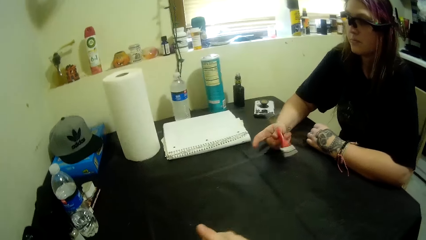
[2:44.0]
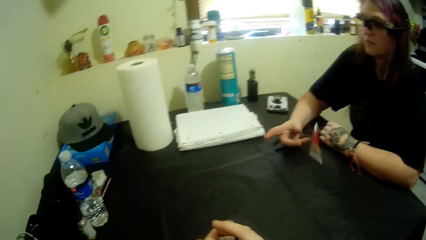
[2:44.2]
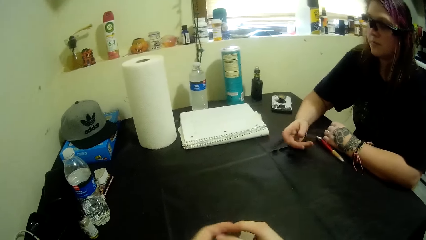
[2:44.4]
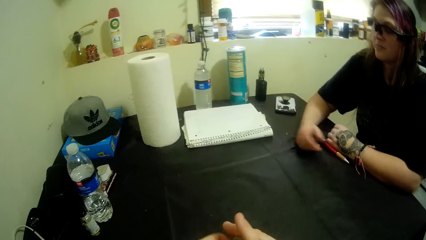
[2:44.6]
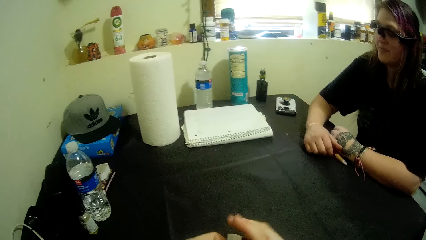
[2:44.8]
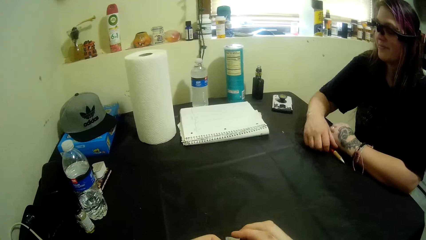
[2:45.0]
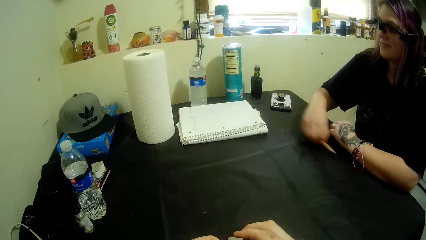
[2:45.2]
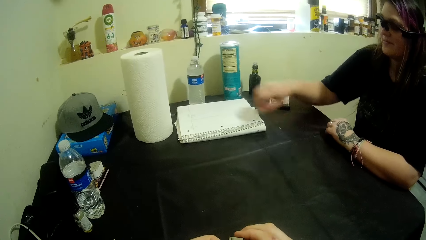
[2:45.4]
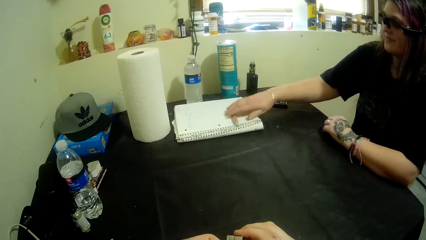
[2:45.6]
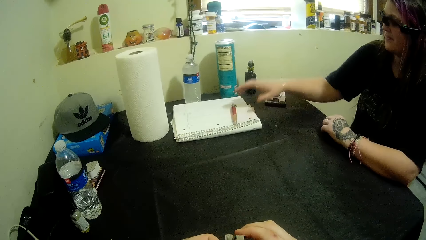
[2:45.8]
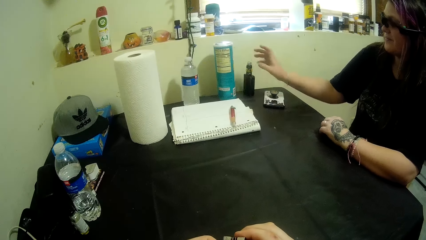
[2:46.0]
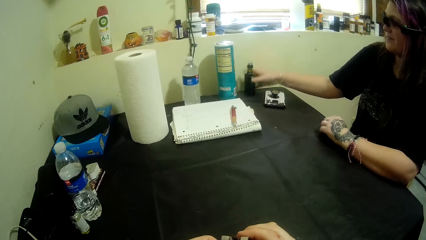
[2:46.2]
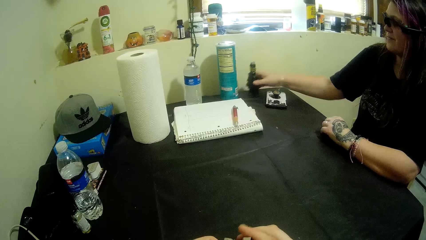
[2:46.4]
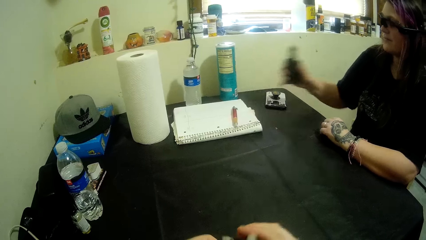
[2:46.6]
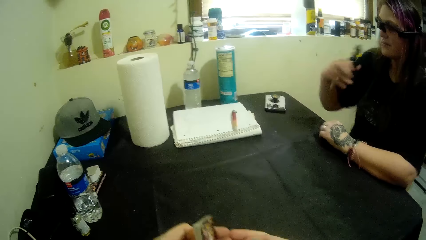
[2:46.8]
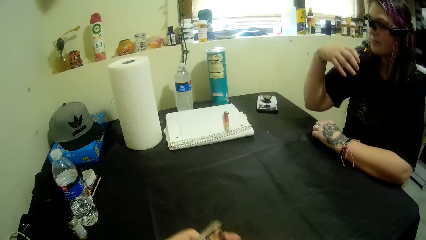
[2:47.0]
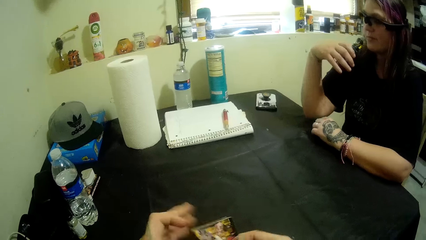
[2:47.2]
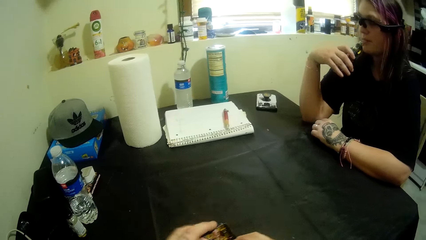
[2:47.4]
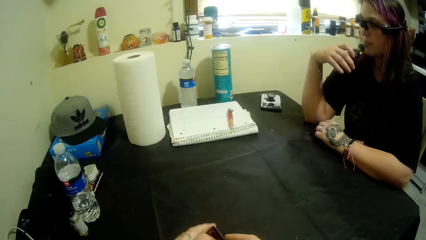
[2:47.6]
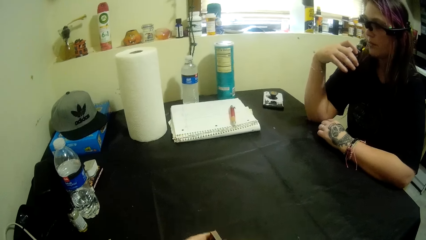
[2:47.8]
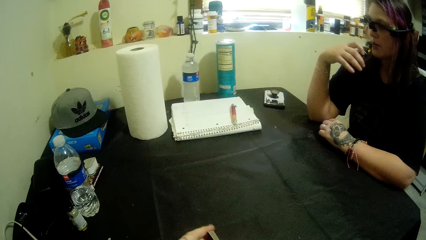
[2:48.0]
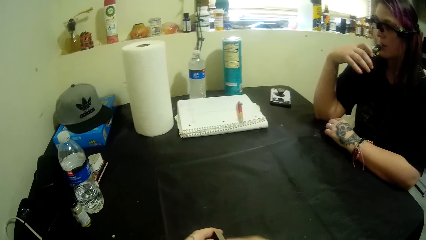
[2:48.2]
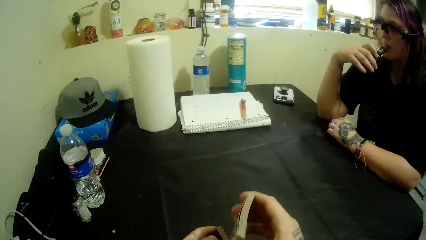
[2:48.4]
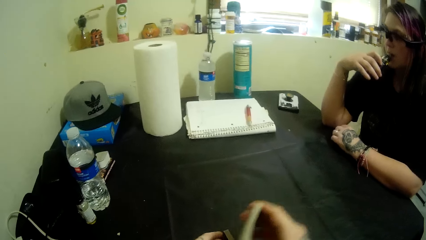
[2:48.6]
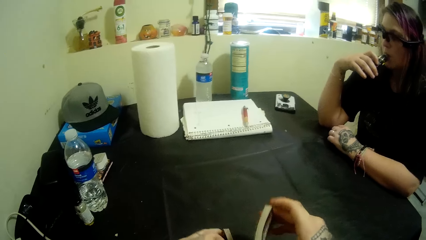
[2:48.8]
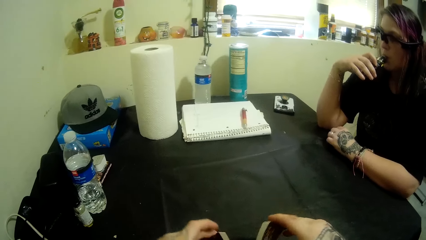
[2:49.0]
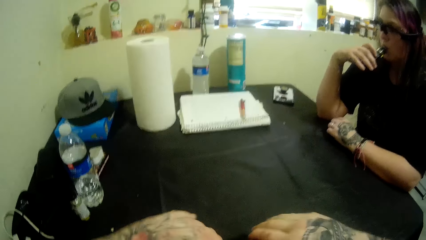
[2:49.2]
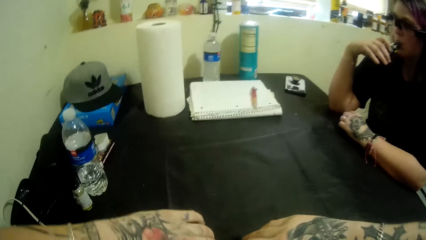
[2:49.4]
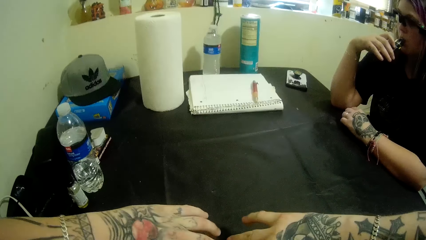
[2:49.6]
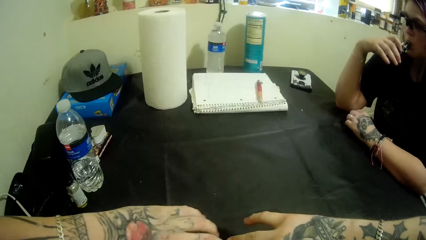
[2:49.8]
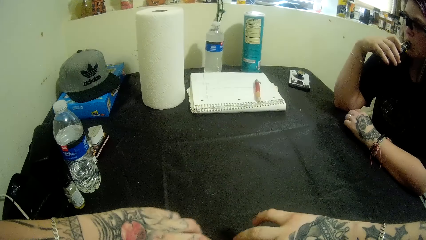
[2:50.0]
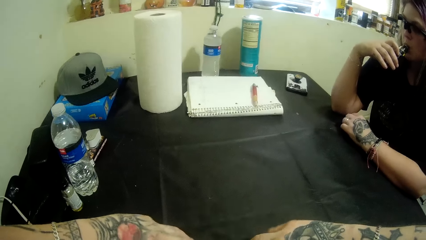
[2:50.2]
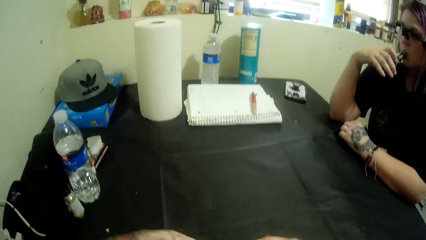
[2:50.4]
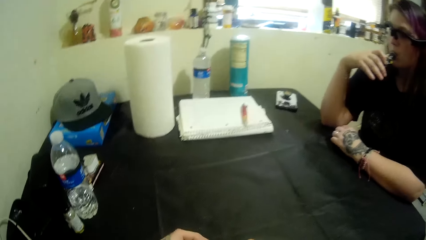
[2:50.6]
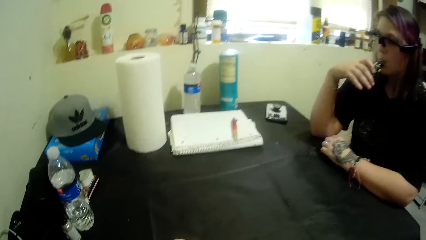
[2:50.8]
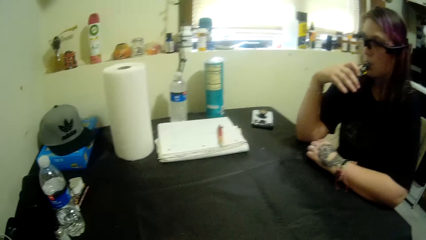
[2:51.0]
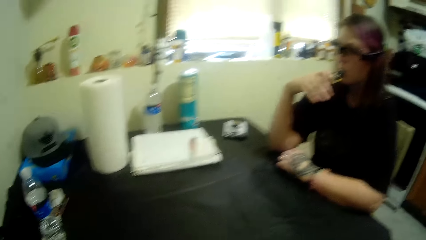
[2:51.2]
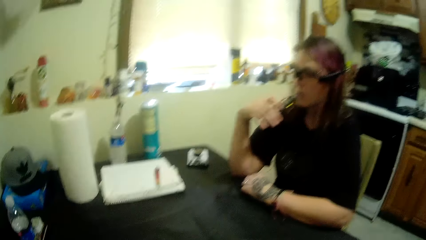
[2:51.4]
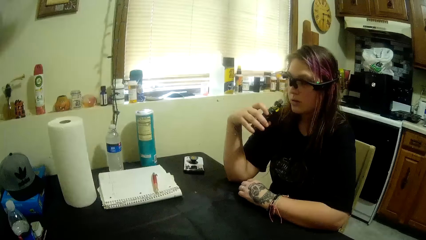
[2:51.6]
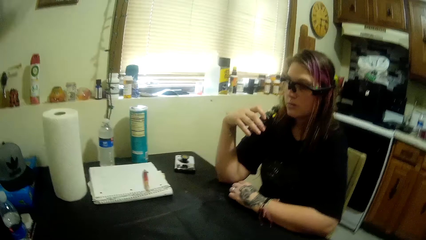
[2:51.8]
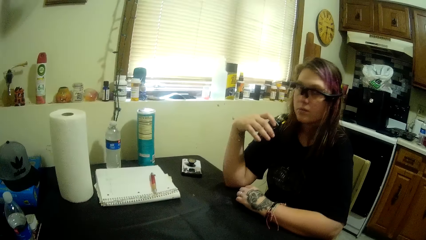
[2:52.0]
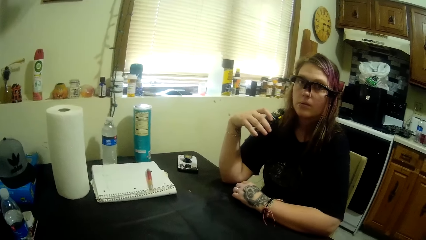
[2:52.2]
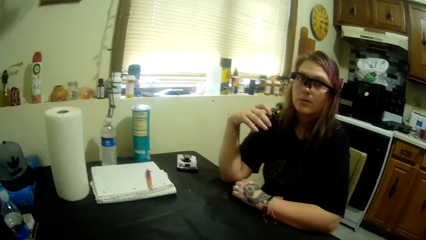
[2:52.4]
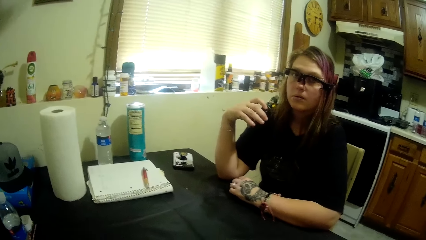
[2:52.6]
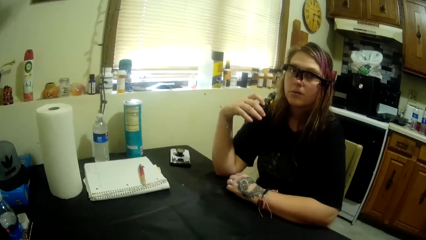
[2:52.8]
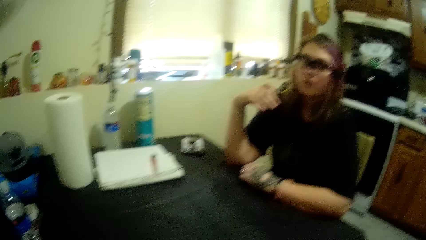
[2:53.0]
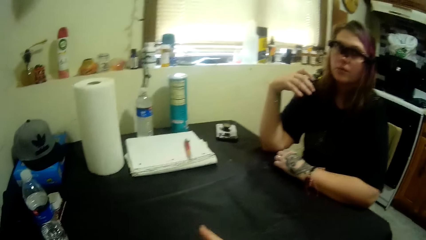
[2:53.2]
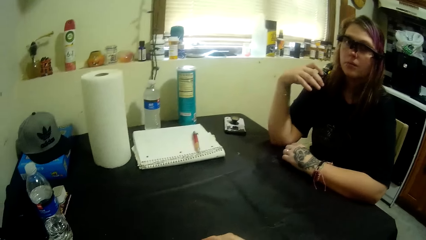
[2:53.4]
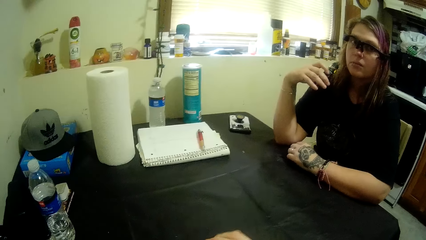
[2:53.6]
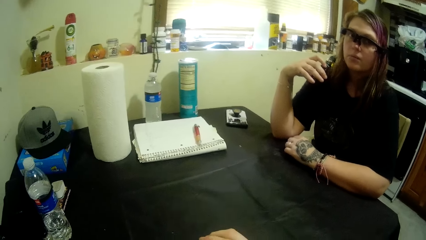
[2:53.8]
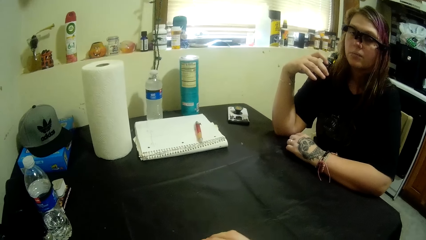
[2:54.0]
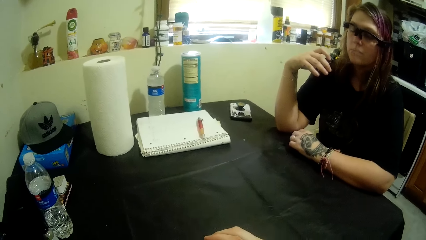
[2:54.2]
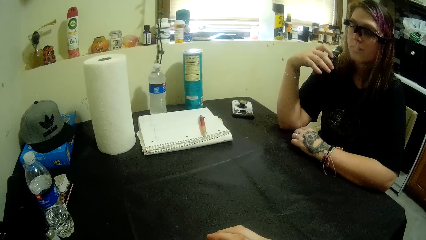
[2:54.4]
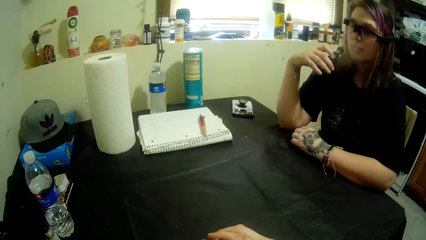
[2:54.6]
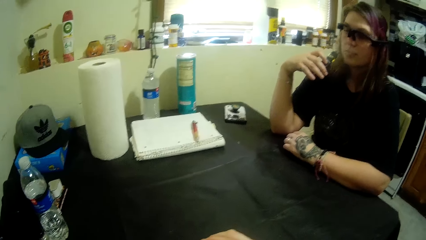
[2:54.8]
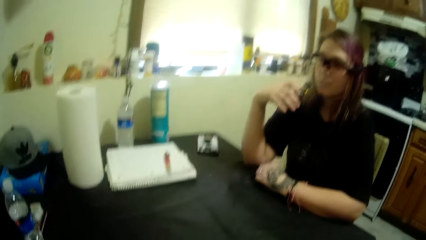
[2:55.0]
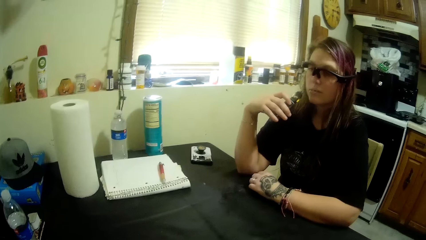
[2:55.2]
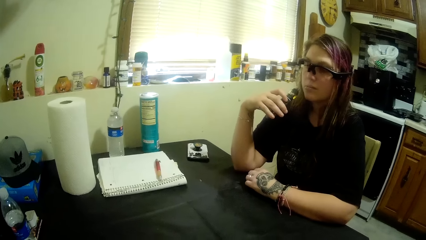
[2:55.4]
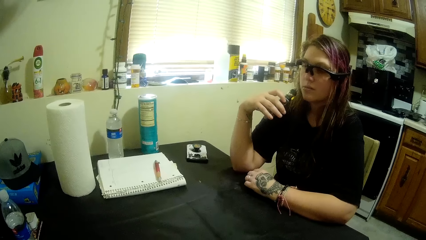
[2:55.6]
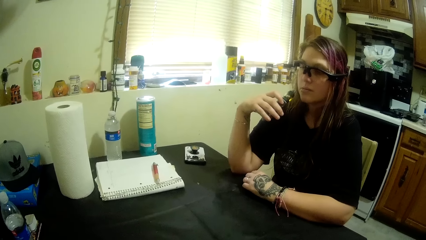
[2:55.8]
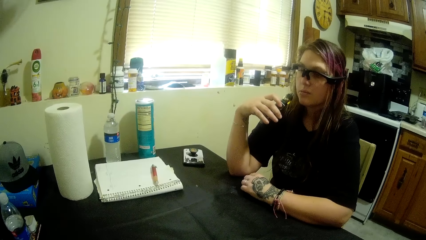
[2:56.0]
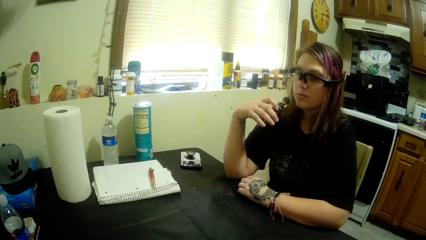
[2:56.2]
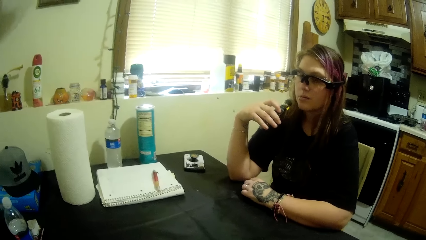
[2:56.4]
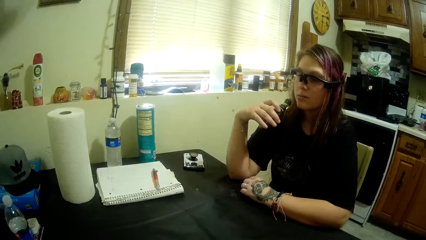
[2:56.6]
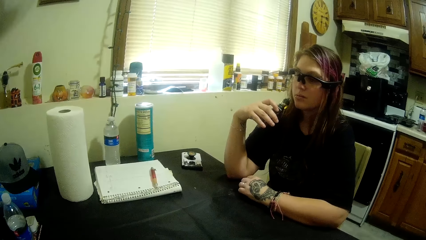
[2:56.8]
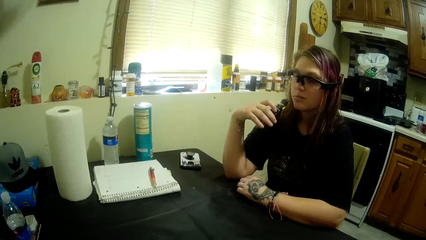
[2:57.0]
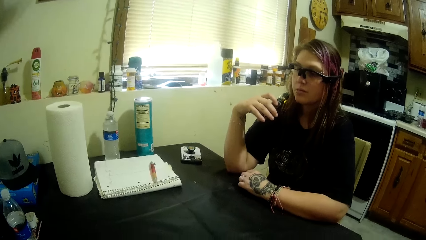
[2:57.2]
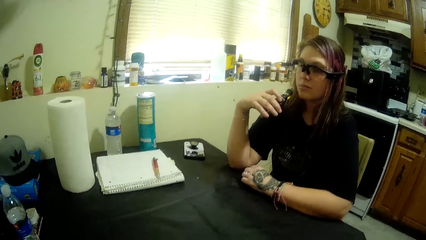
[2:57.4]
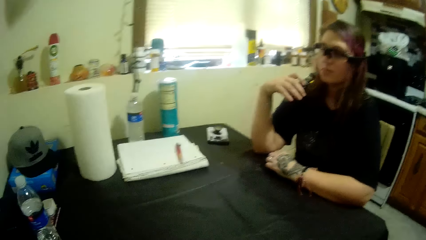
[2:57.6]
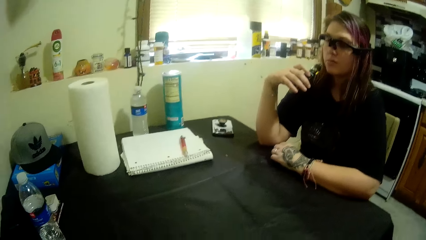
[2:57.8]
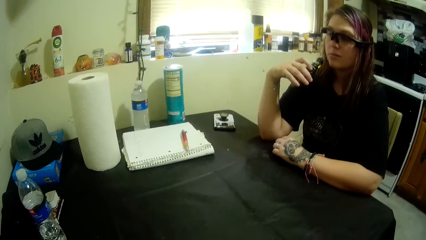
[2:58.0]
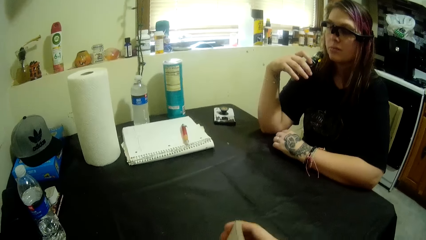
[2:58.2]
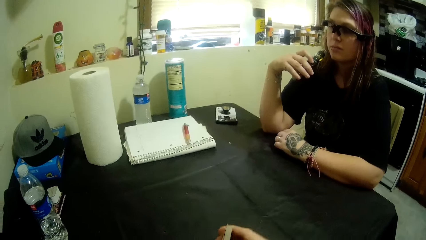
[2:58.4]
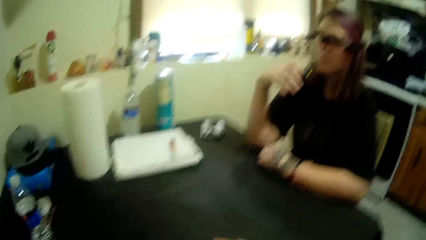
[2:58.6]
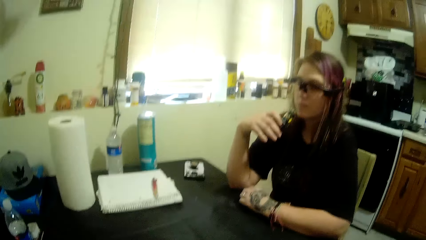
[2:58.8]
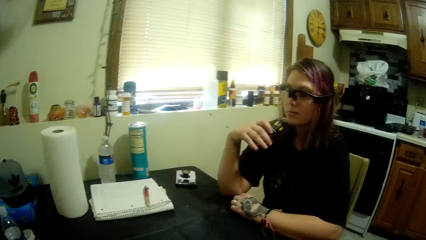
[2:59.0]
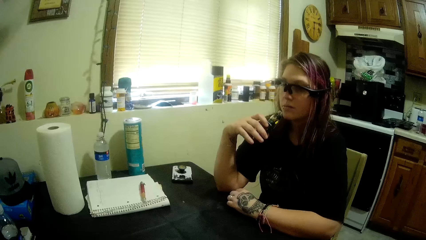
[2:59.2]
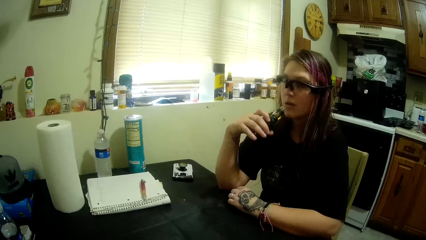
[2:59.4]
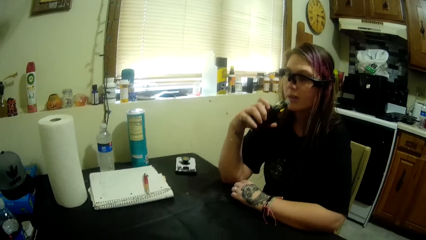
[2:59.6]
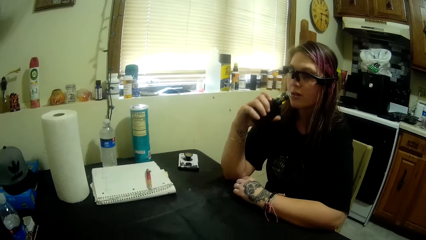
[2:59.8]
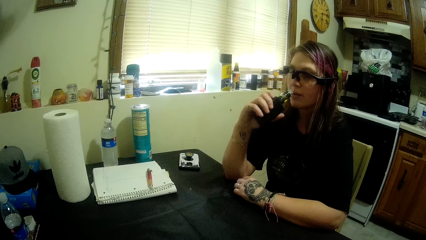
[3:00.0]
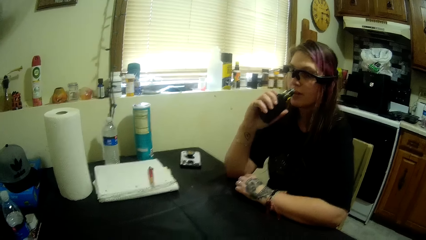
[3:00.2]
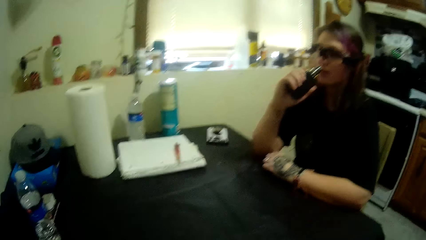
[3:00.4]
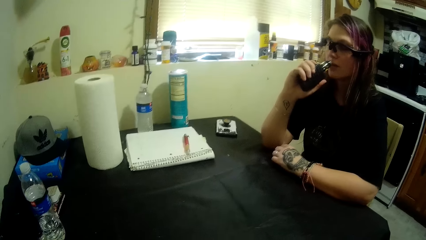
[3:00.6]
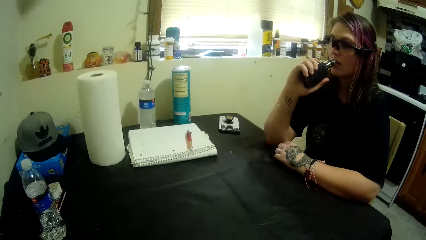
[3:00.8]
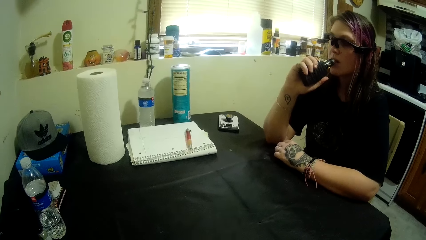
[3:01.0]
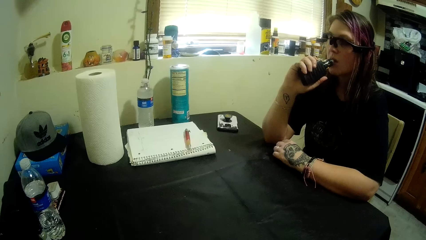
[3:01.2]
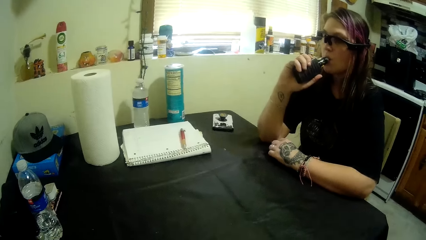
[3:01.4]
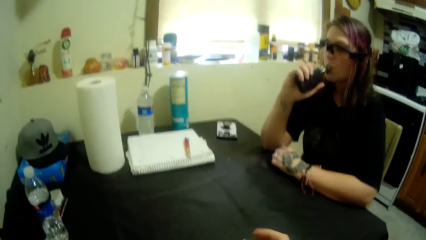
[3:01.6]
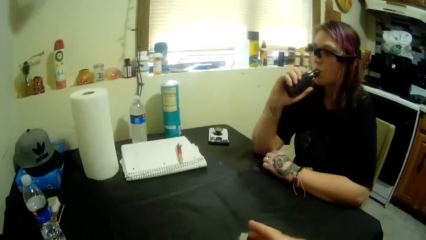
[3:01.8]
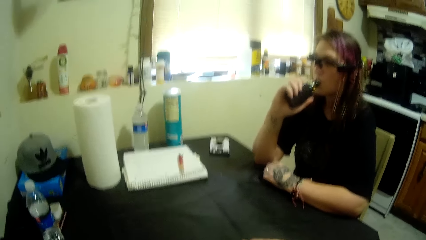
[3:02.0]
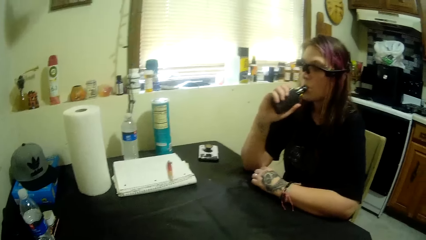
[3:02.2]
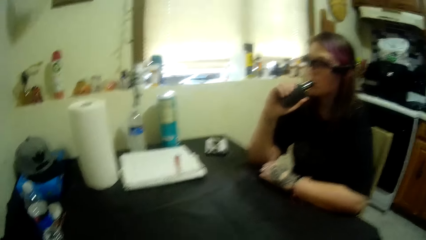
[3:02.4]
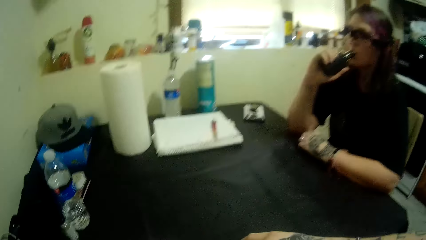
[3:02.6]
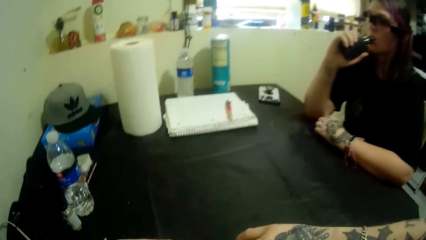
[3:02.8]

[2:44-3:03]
A woman drops the pen on the book. The woman takes the bottle from the table. The woman drinks from the bottle. The woman smokes something. The camera wearer arranges the cards. They converse with the woman. The woman converses with the camera wearer.
